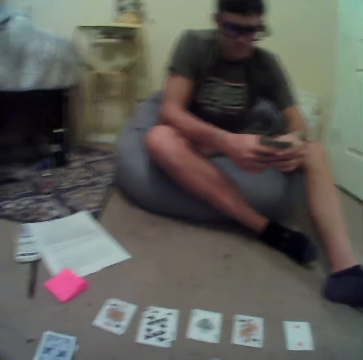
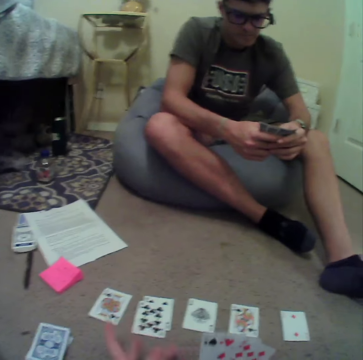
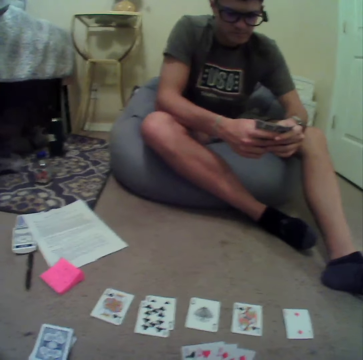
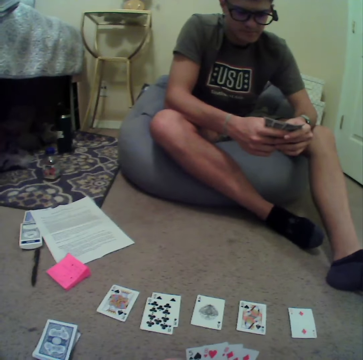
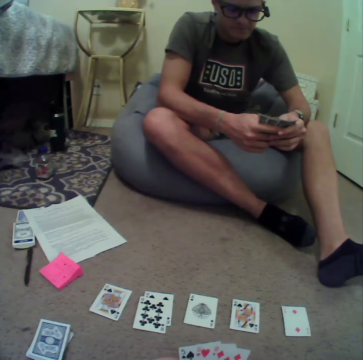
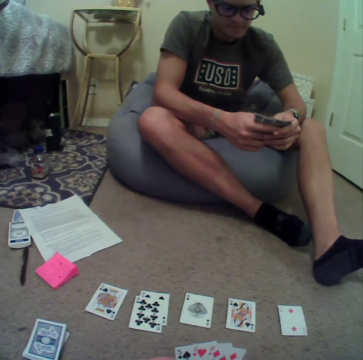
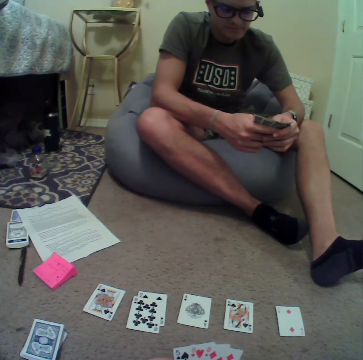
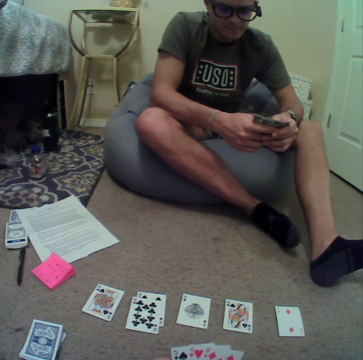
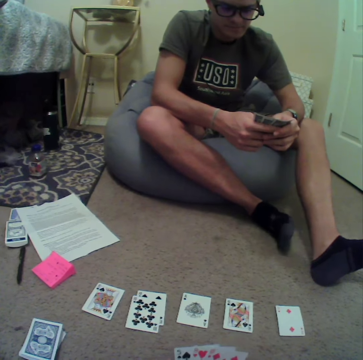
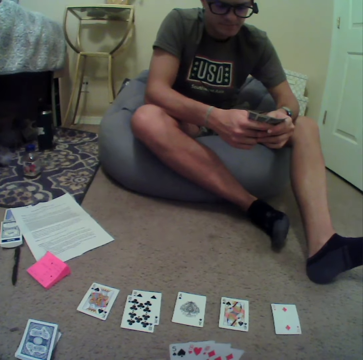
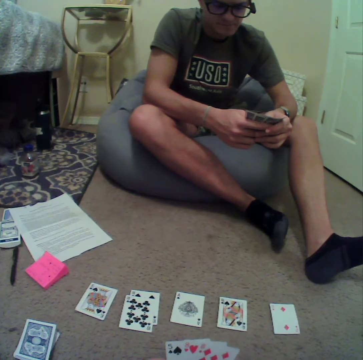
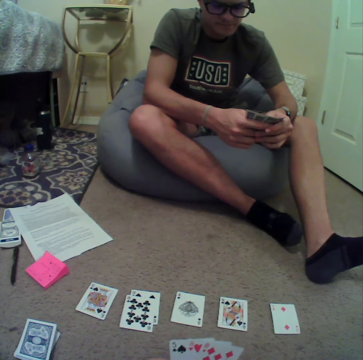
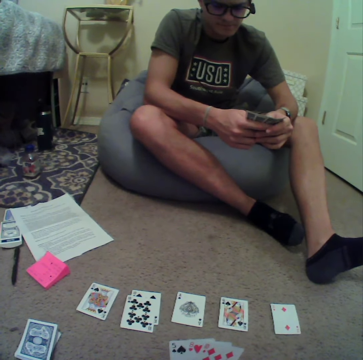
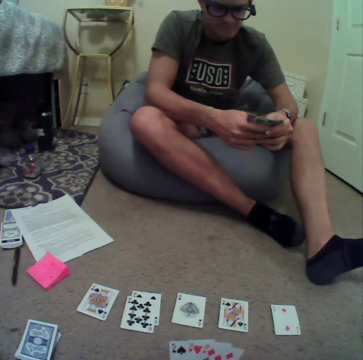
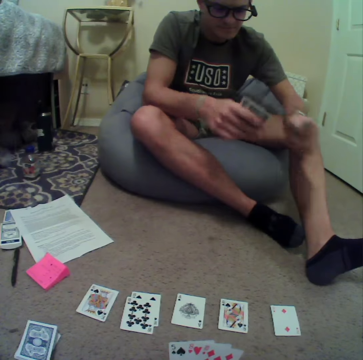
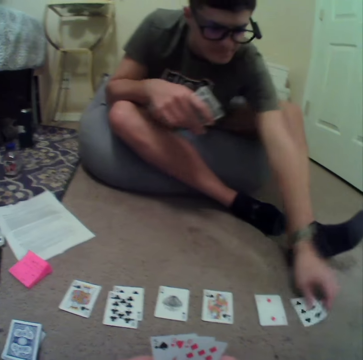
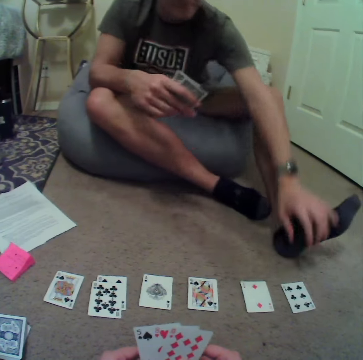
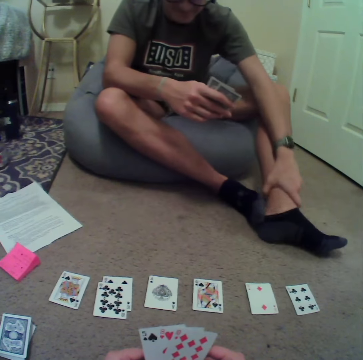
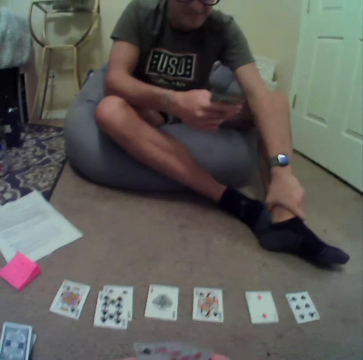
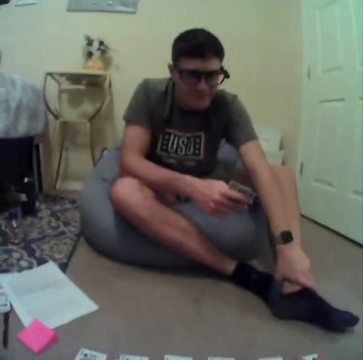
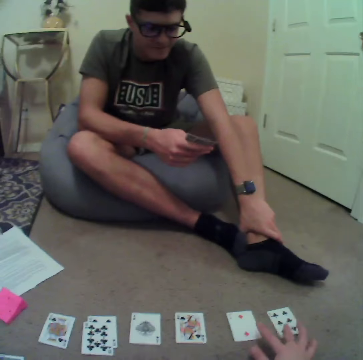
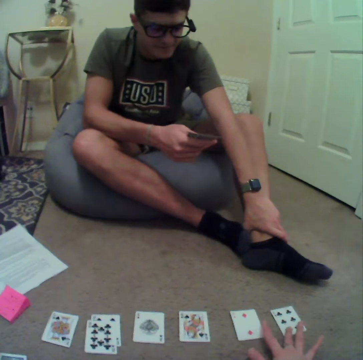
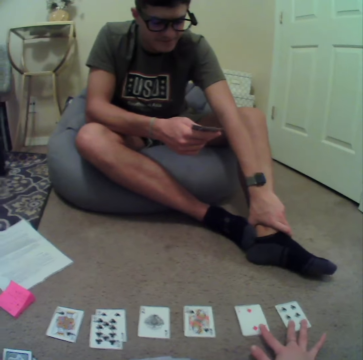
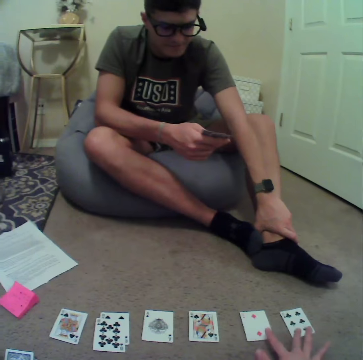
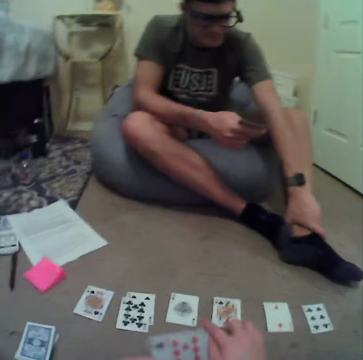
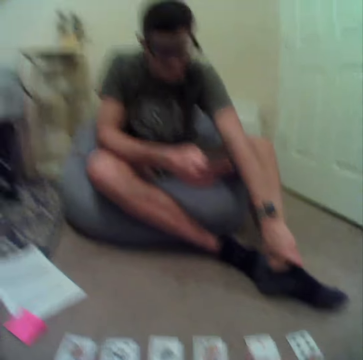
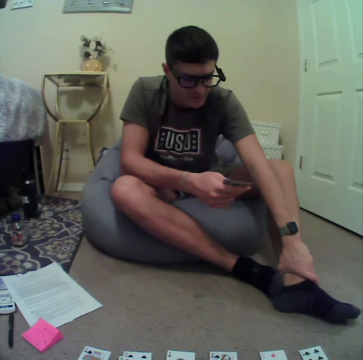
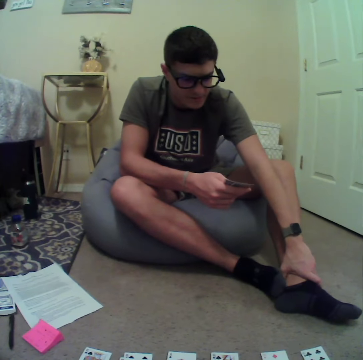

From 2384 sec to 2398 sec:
The camera wearer aligns the cards at hand. A man drops the card on the floor. The camera wearer talks to the man.

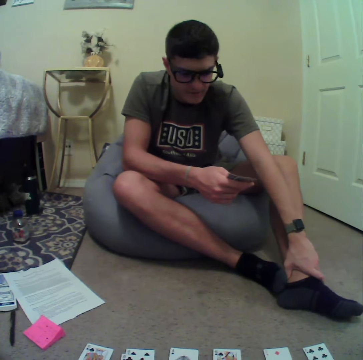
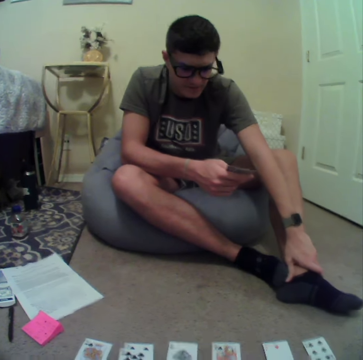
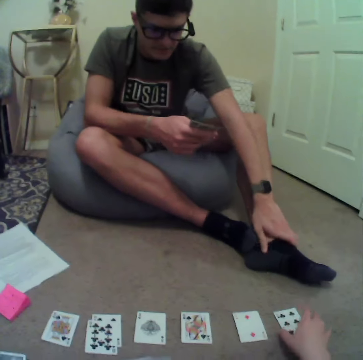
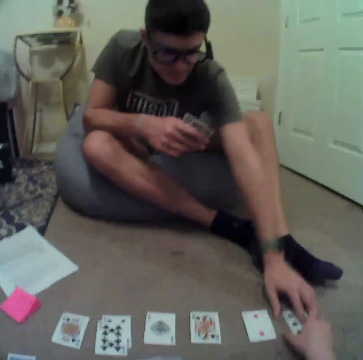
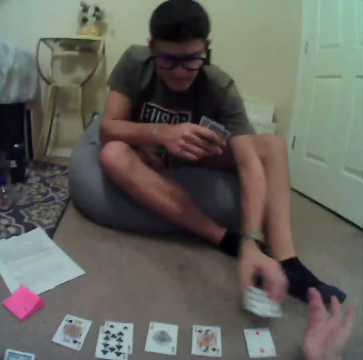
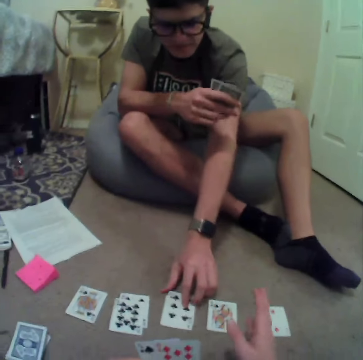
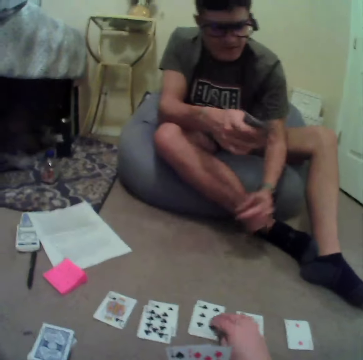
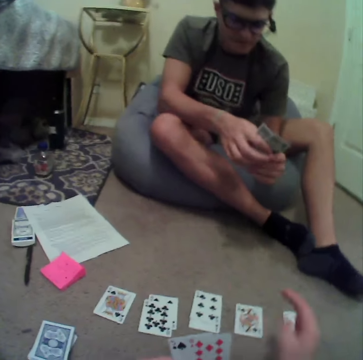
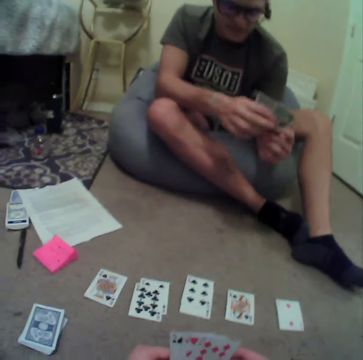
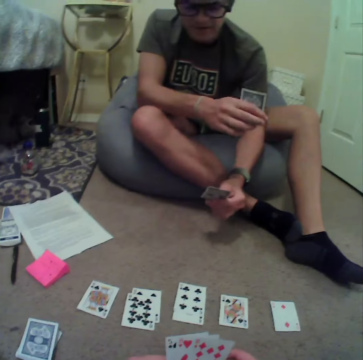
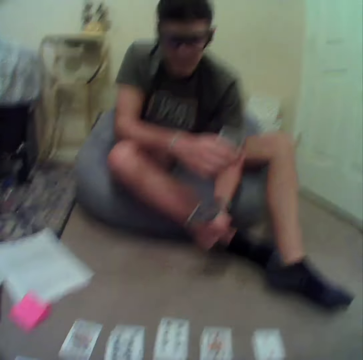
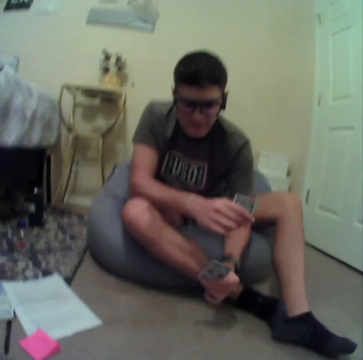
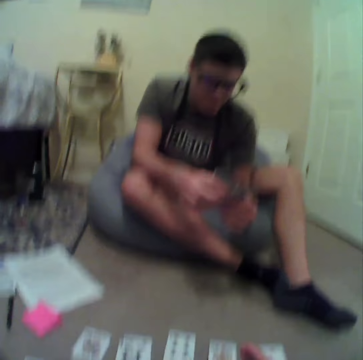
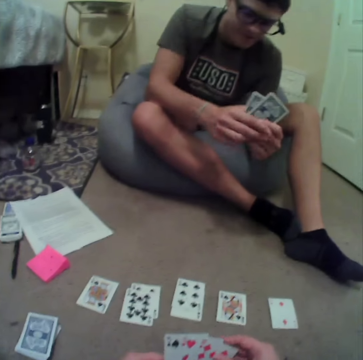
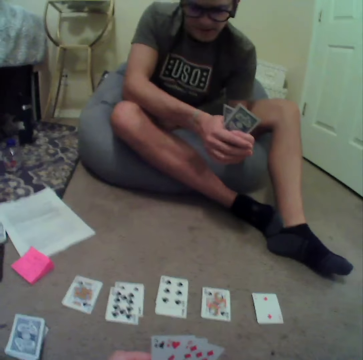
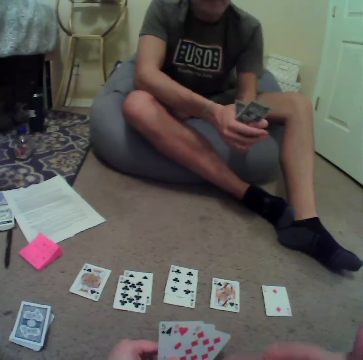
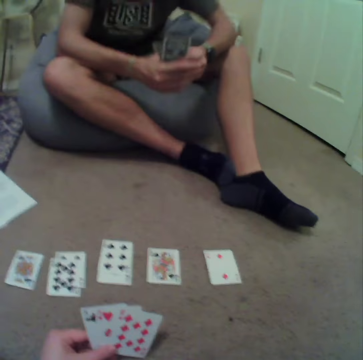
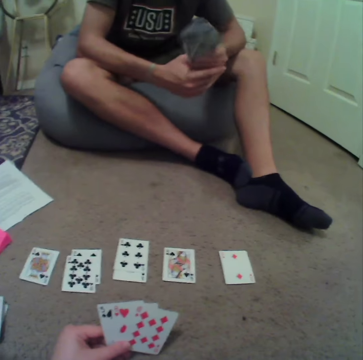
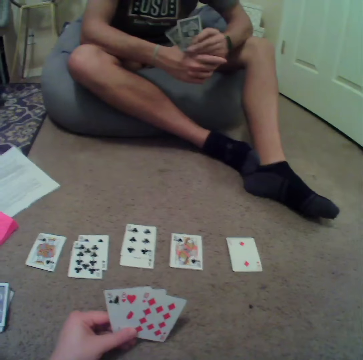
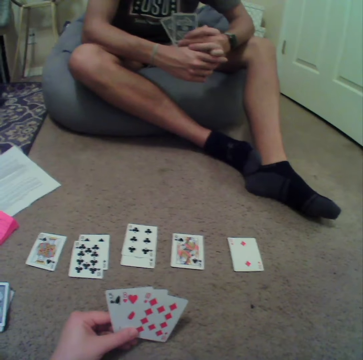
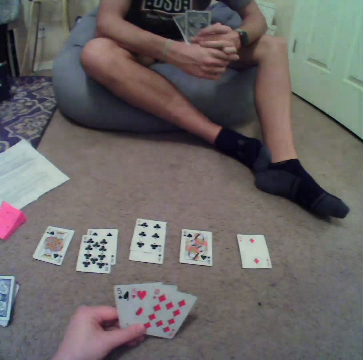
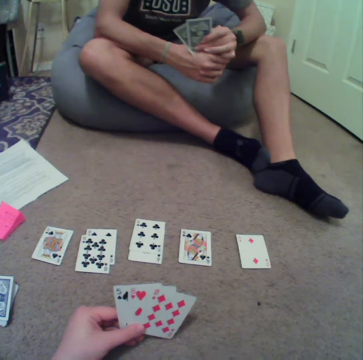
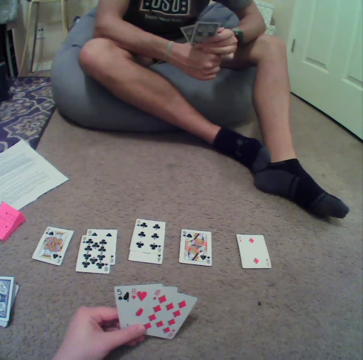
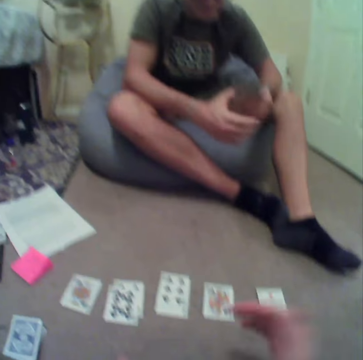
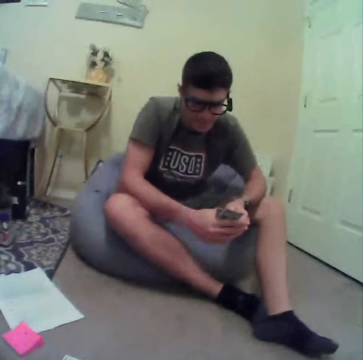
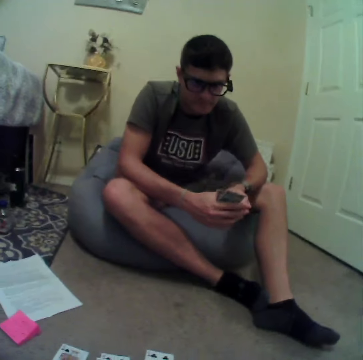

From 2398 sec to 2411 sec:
A person picks up a card, aligns the cards on the floor and puts the card down. The camera wearer talks to the person. They stare at the cards.

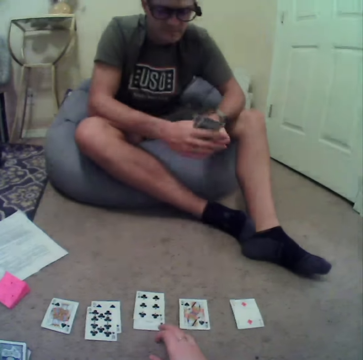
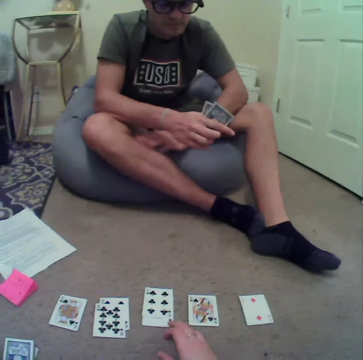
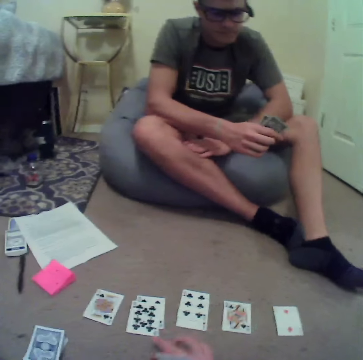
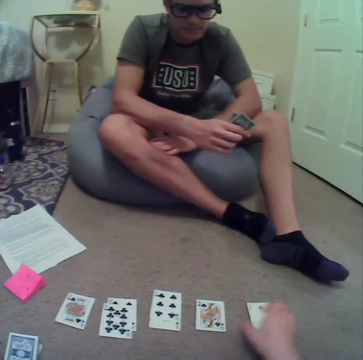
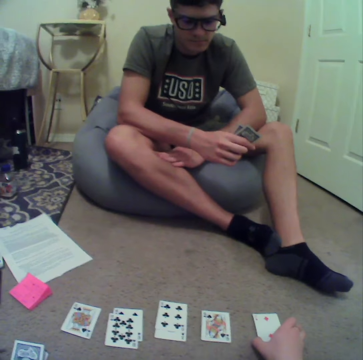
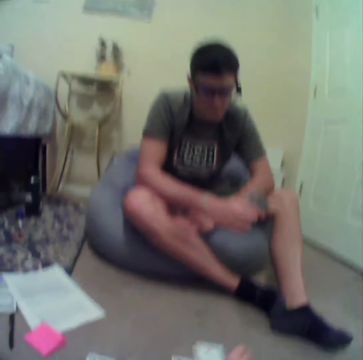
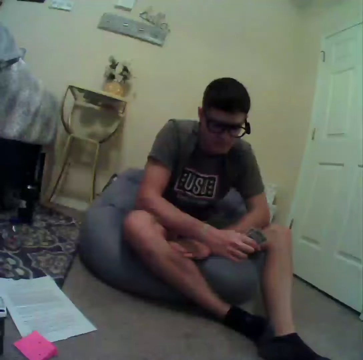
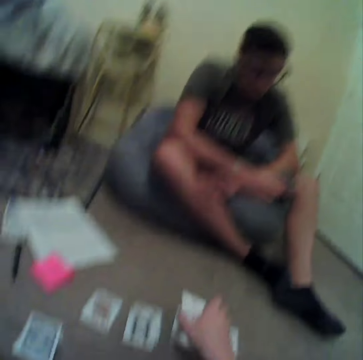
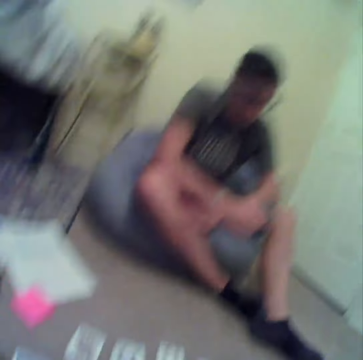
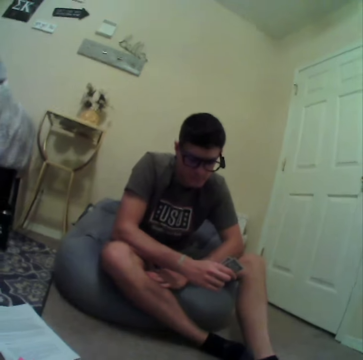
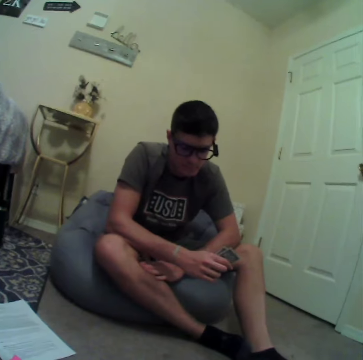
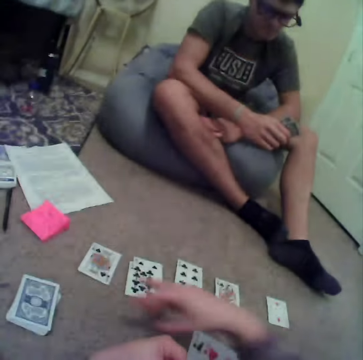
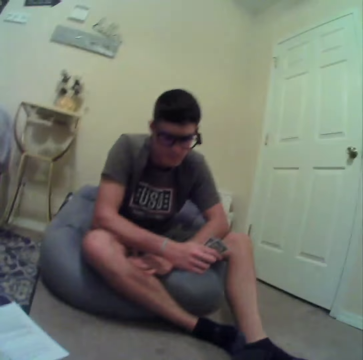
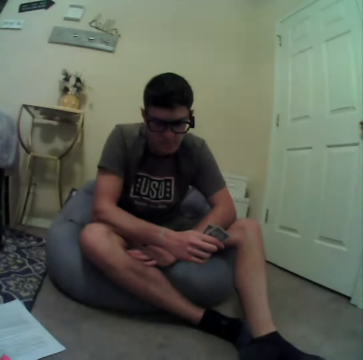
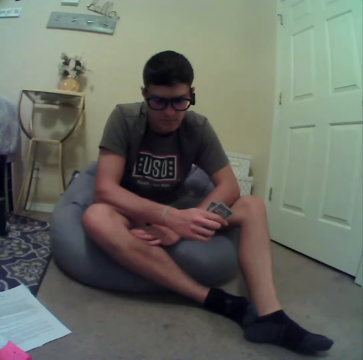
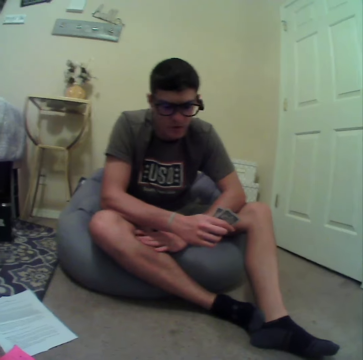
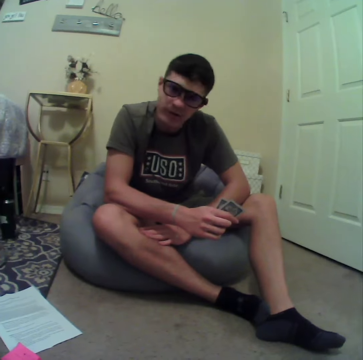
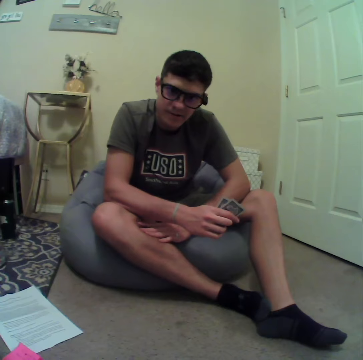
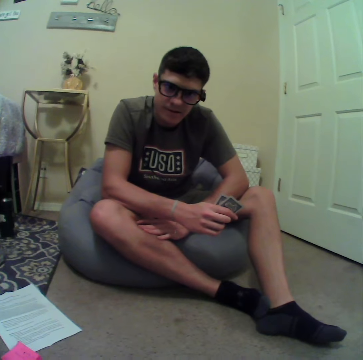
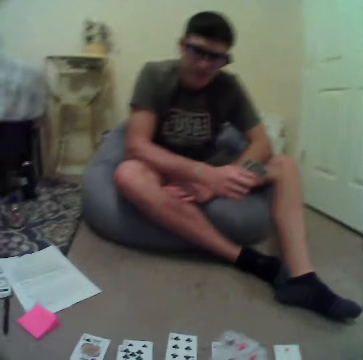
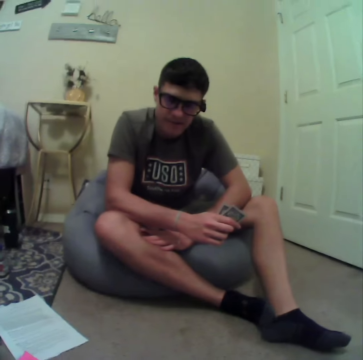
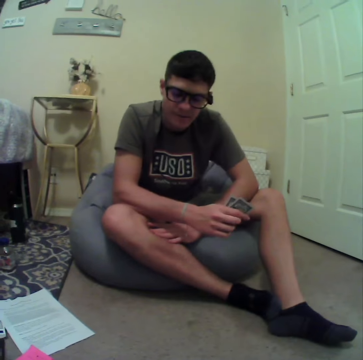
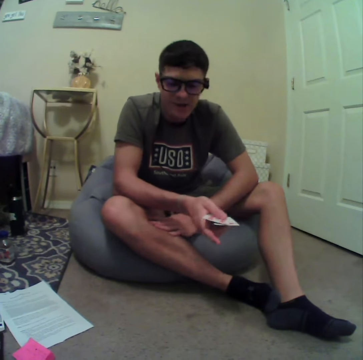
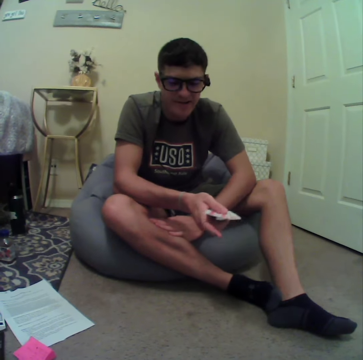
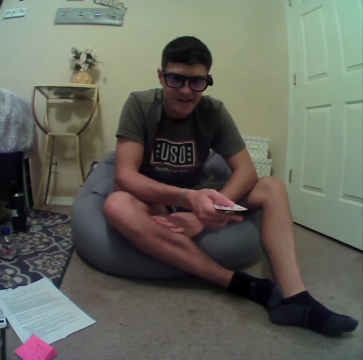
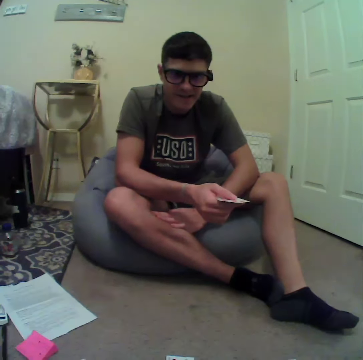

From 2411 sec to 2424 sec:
The camera wearer moves the card and aligns the cards on the floor. A man stares at the cards. The camera wearer talks to the man.
